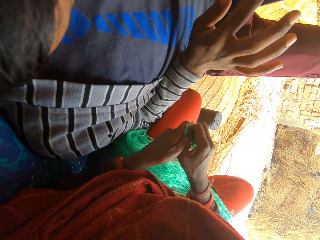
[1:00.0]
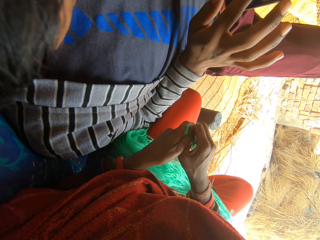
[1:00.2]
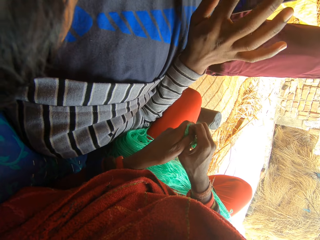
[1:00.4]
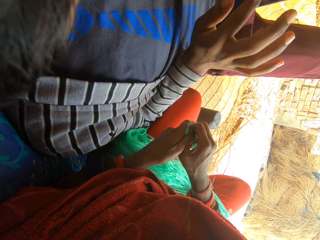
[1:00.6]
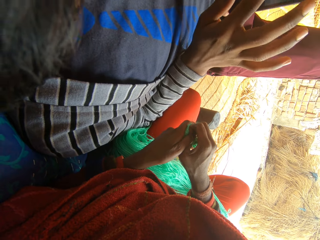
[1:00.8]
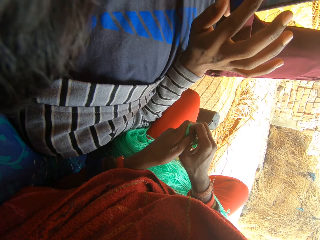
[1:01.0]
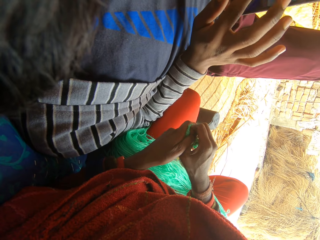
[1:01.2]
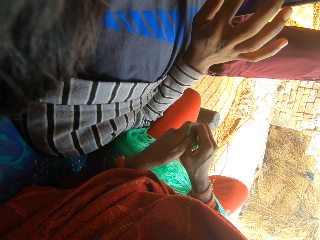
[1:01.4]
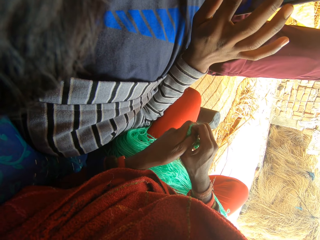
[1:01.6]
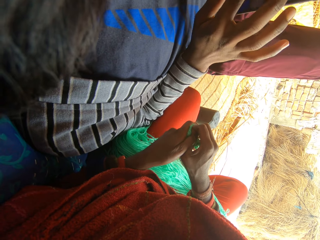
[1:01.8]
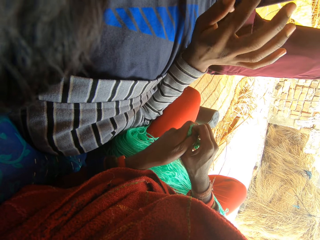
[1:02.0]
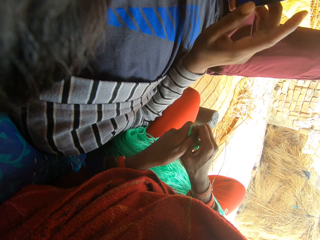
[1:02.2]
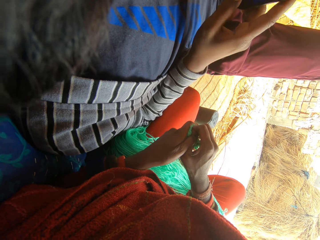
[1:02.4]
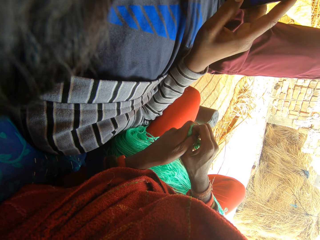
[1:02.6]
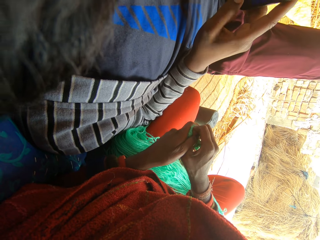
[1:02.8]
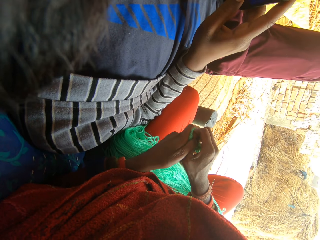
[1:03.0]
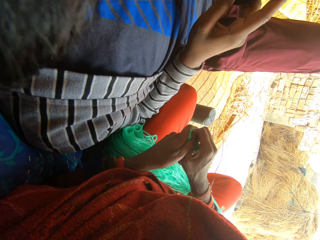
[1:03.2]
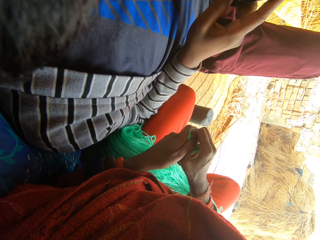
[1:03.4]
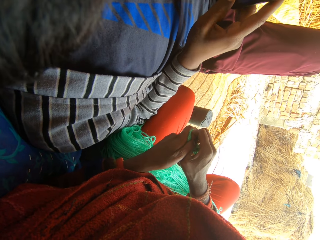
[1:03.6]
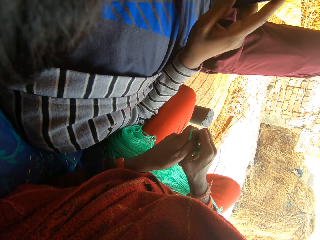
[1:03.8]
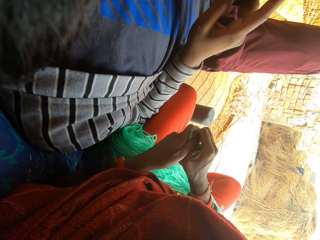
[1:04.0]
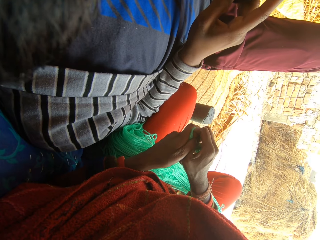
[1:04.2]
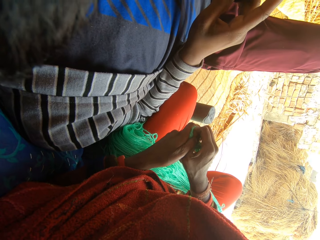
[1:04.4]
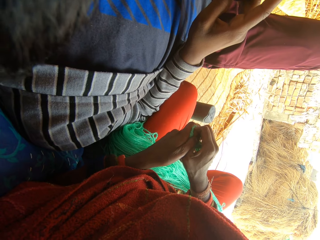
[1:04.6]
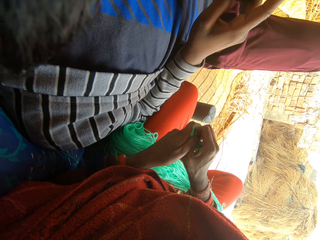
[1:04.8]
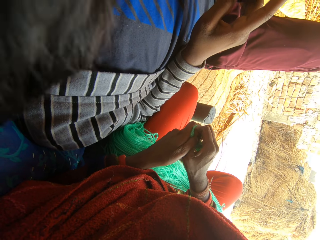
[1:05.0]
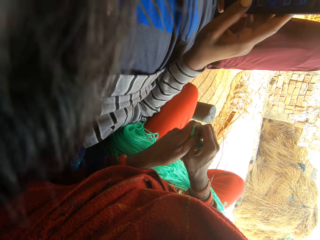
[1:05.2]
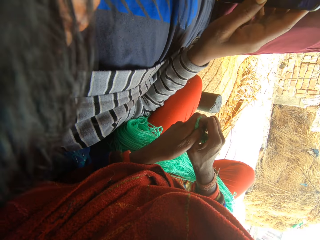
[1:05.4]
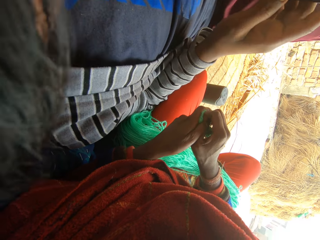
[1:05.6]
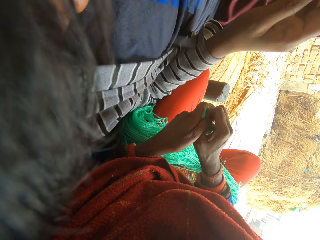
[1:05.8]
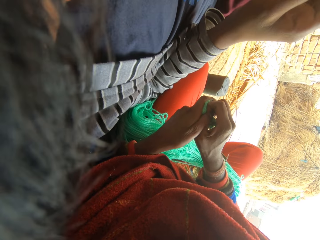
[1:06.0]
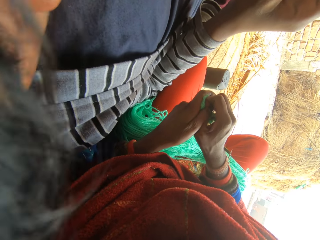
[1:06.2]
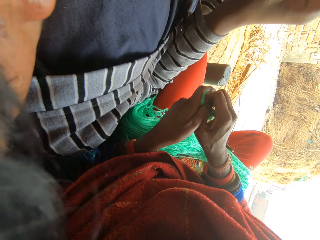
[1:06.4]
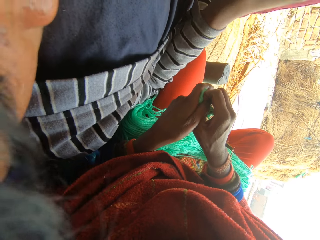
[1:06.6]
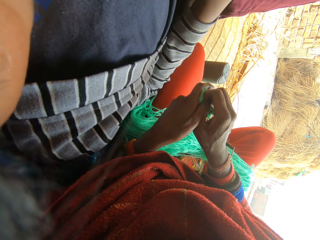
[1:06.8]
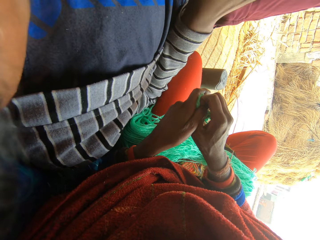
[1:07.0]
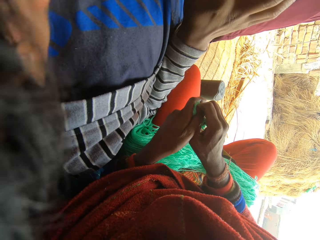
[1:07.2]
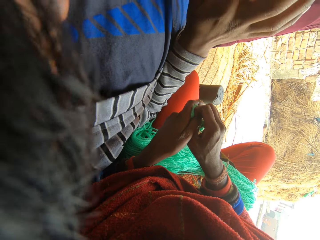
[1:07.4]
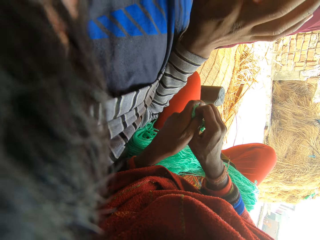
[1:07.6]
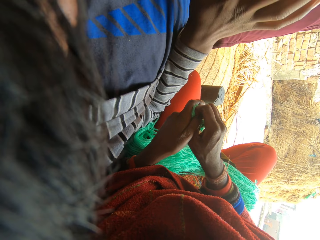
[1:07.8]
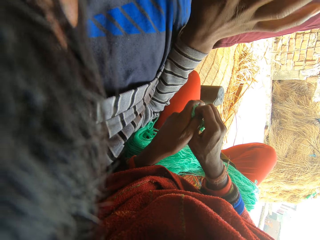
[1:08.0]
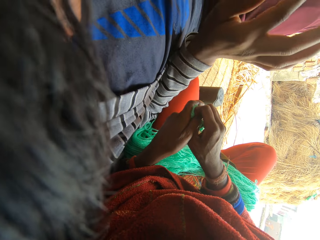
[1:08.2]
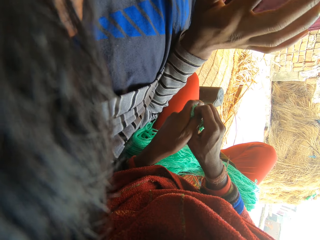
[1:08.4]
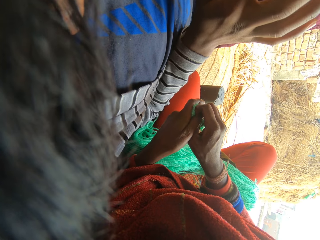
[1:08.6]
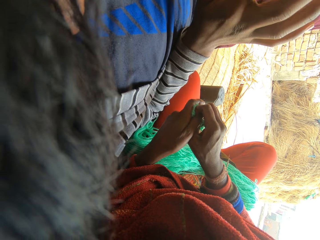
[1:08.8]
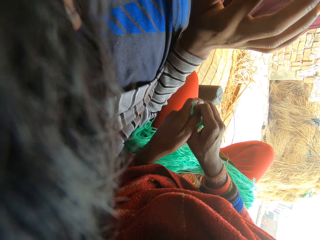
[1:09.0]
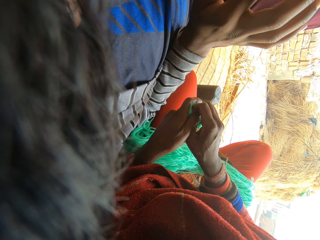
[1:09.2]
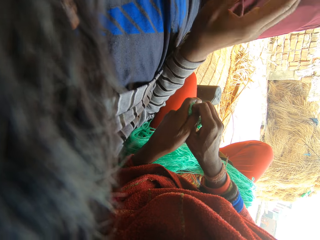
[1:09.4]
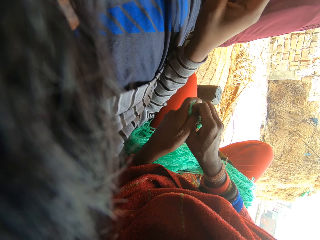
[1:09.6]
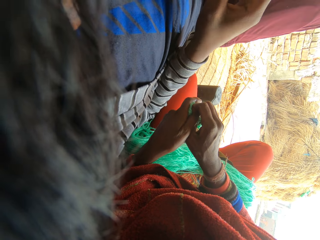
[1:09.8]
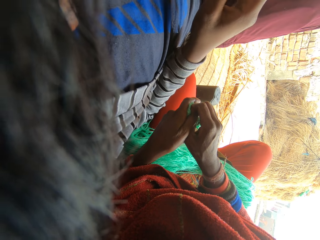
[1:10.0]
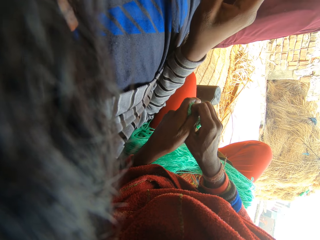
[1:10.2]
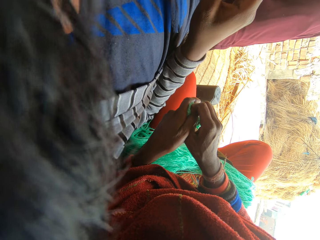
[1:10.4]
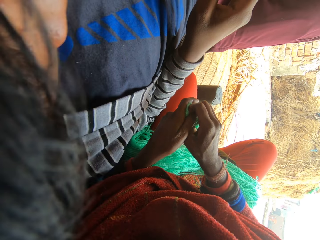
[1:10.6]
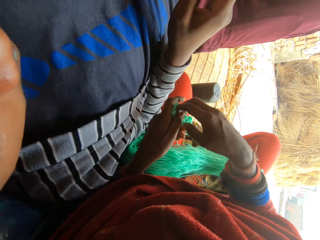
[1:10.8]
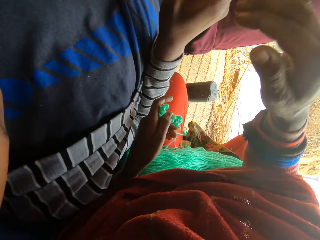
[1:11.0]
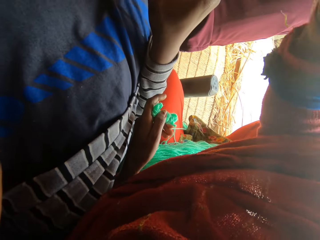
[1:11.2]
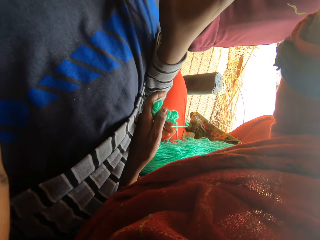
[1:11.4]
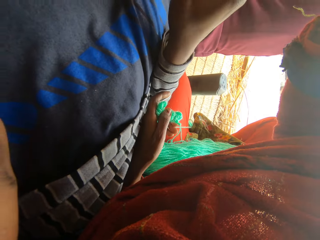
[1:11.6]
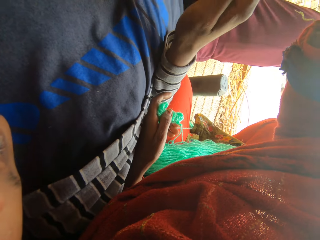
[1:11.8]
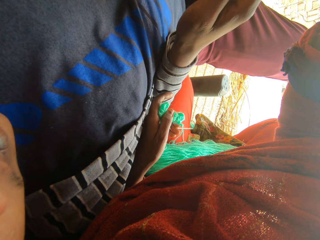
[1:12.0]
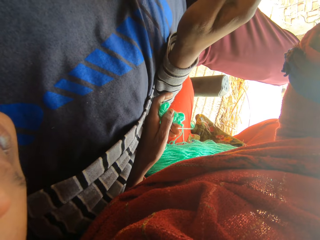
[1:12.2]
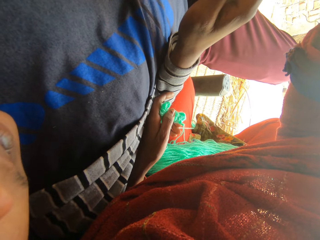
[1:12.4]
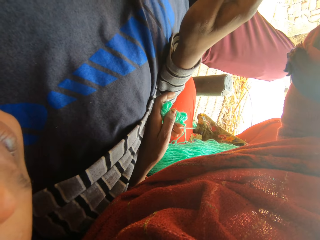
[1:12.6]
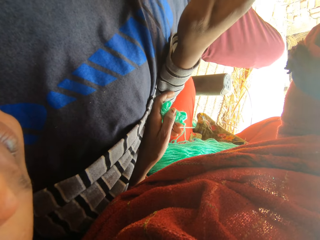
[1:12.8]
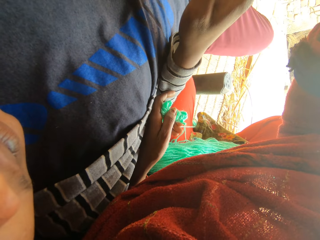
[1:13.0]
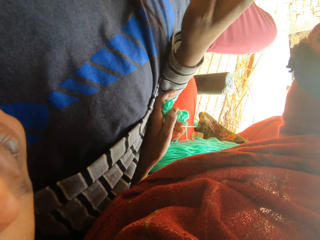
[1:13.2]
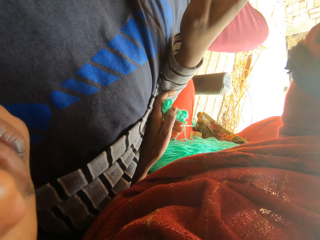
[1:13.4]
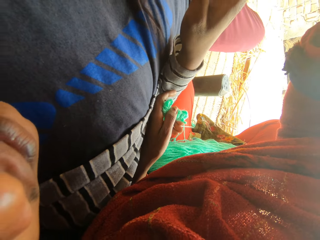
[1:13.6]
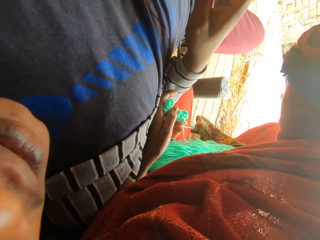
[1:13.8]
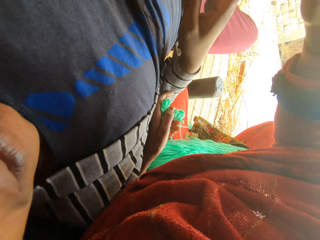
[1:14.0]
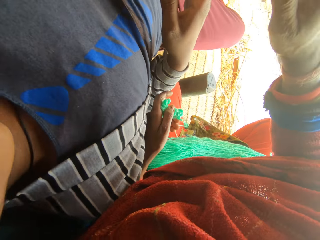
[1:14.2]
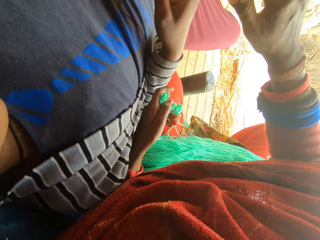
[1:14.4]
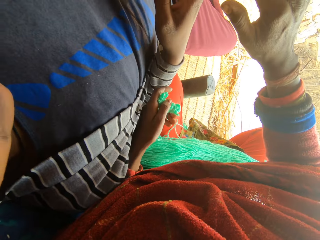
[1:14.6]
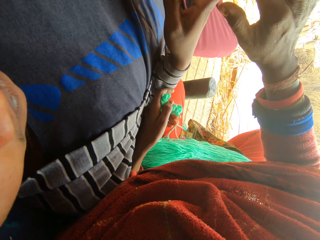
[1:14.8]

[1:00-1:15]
The camera wearer raises her hand towards the woman.

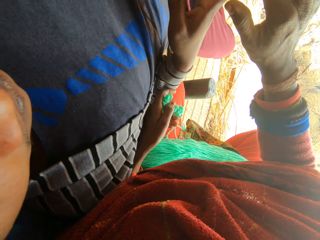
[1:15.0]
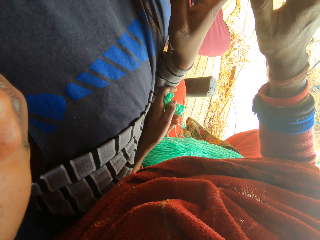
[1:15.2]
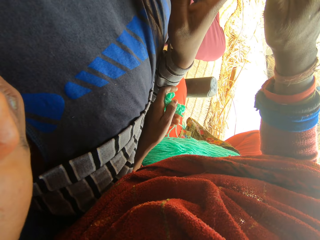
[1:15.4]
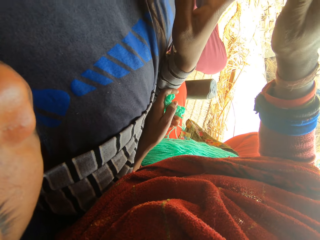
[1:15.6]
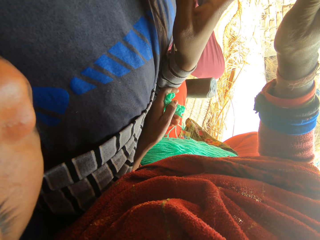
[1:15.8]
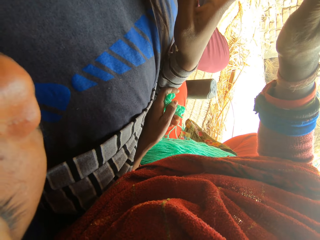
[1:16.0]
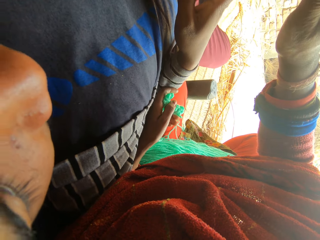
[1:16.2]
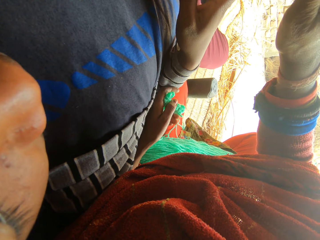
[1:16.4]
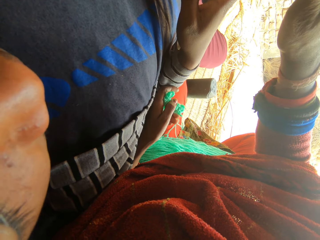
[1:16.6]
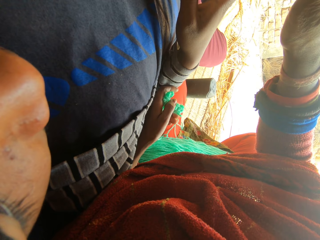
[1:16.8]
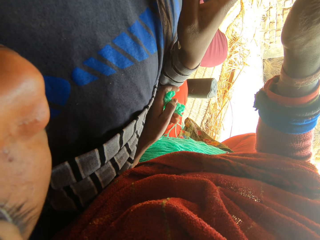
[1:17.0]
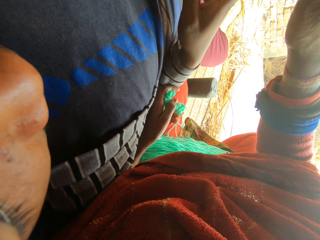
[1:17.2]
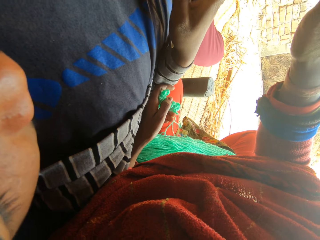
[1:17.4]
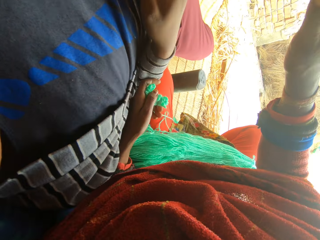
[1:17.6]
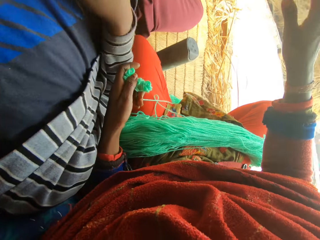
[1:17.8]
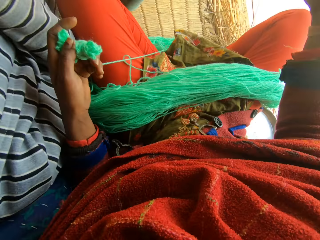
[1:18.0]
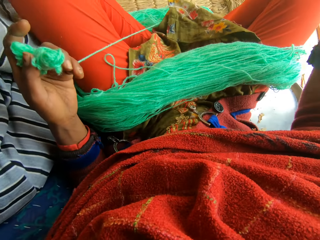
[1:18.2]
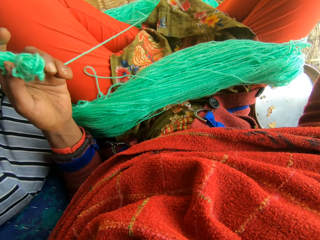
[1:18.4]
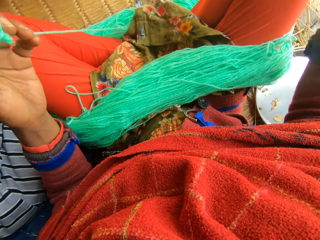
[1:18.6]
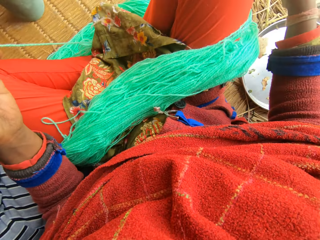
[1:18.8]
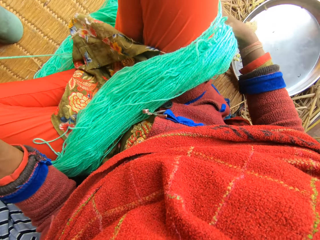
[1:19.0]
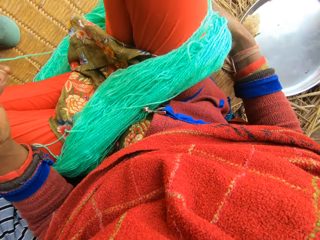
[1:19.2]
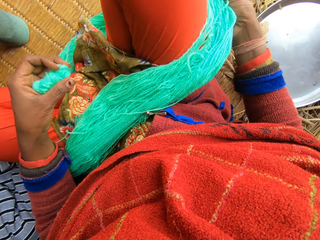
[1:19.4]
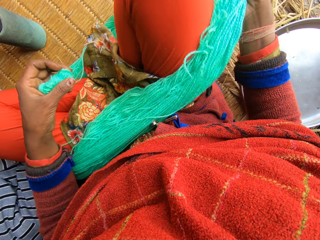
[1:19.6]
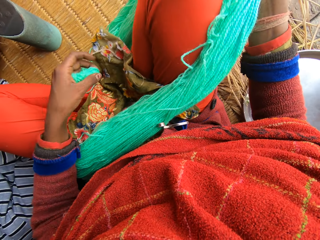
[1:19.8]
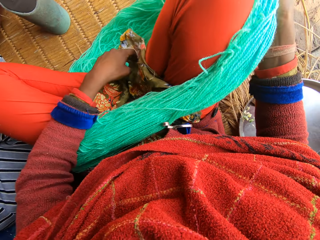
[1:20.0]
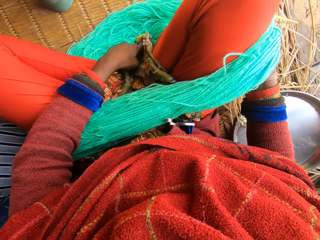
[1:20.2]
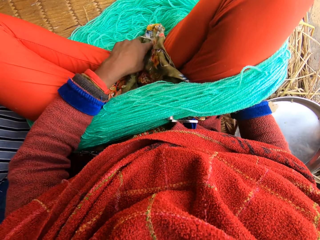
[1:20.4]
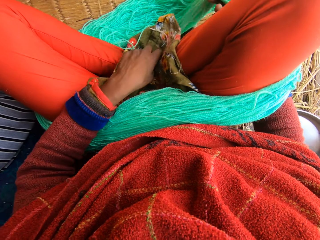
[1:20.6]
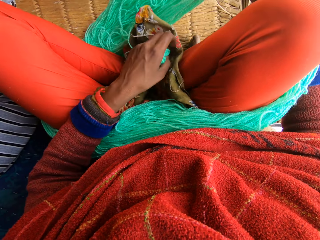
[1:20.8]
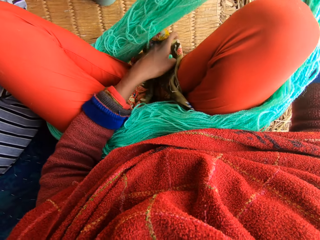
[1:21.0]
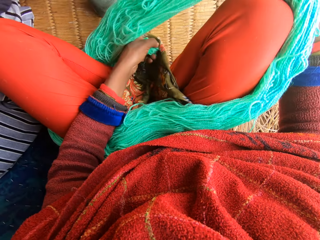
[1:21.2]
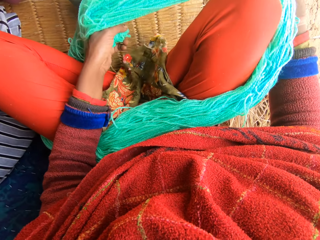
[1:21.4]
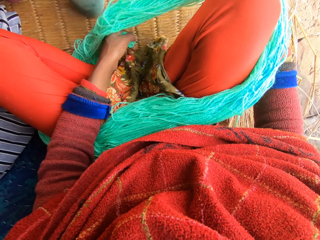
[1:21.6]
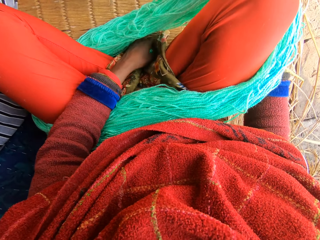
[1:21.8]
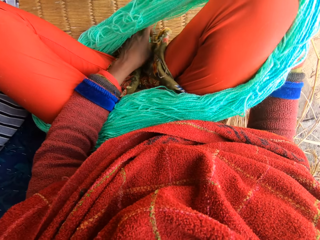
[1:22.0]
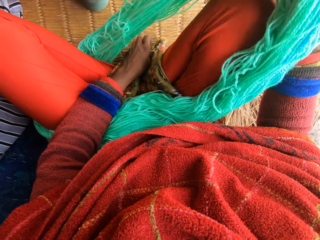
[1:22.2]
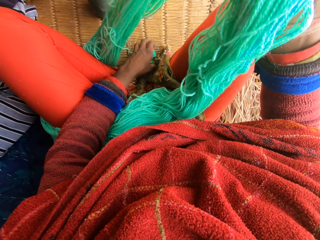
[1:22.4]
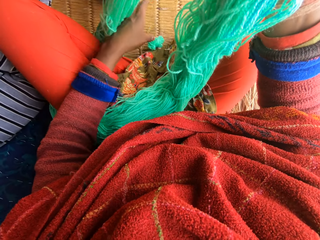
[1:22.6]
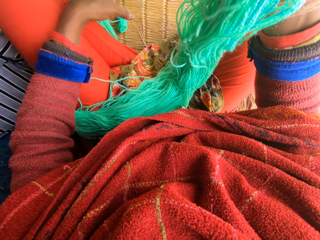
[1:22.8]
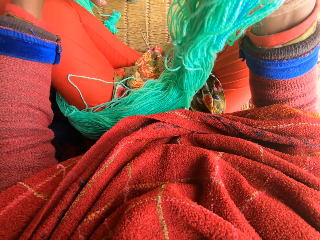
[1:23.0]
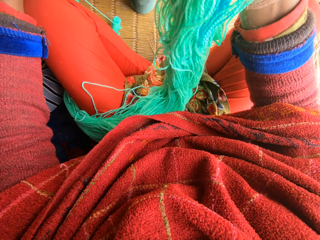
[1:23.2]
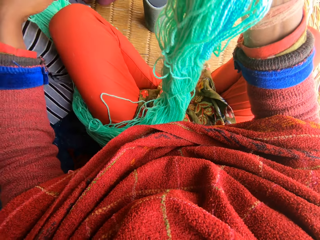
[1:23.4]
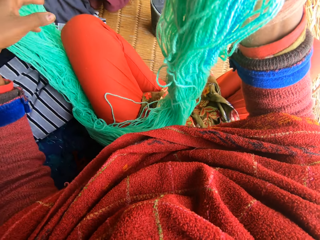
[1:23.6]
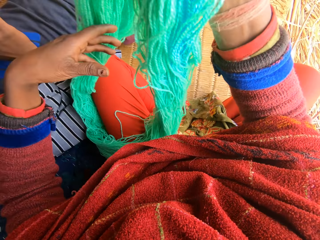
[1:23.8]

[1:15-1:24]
The camera wearer aligns the yarn. She removes the wool around her legs.
